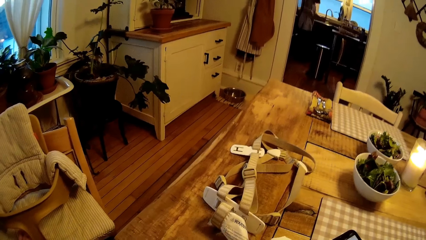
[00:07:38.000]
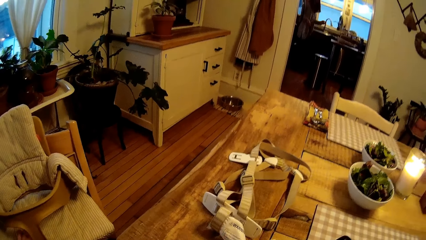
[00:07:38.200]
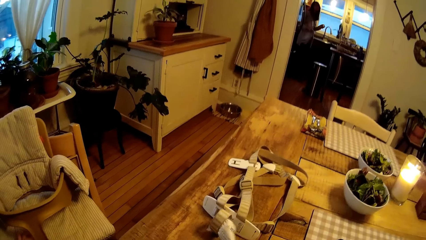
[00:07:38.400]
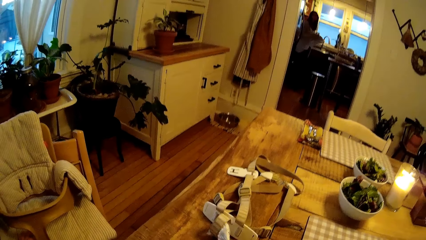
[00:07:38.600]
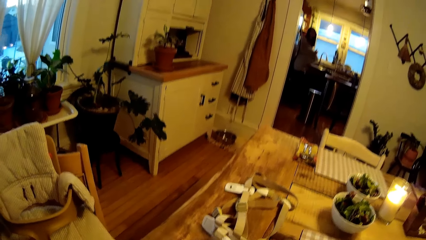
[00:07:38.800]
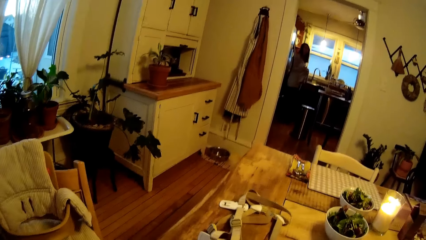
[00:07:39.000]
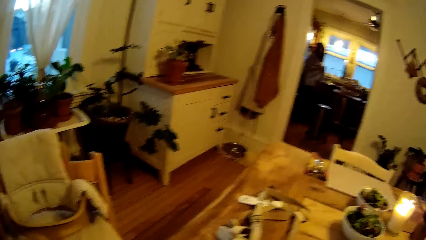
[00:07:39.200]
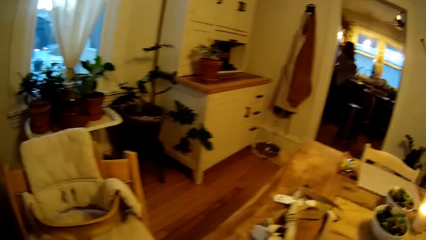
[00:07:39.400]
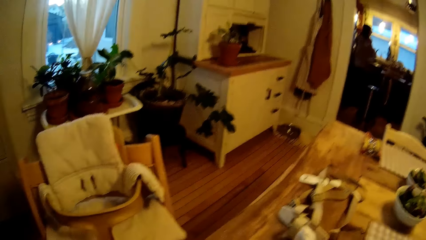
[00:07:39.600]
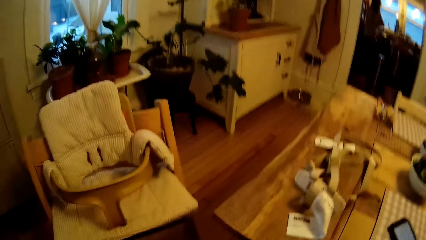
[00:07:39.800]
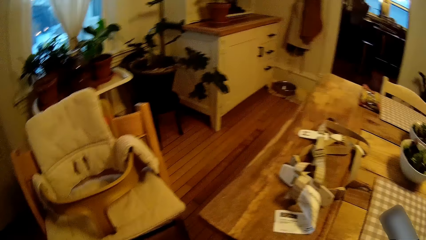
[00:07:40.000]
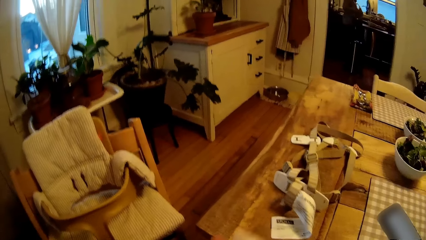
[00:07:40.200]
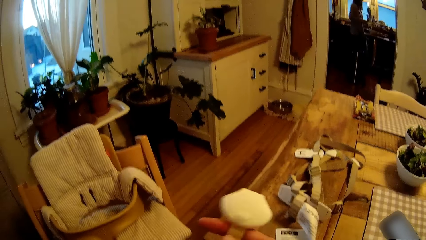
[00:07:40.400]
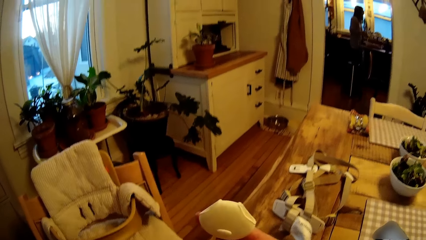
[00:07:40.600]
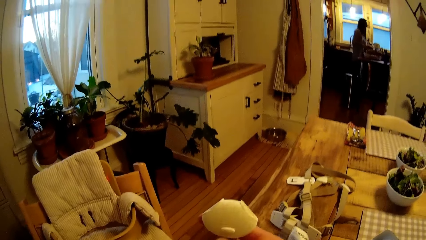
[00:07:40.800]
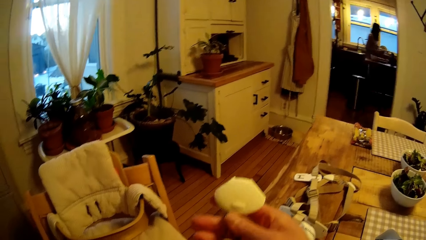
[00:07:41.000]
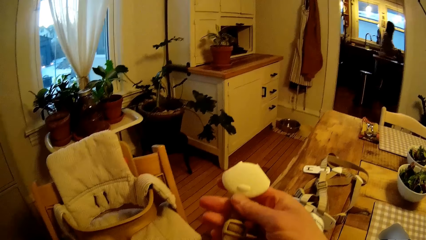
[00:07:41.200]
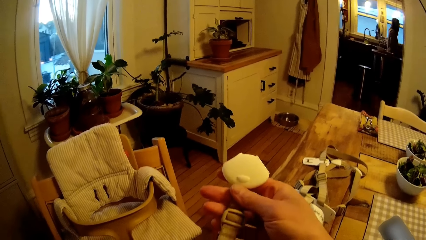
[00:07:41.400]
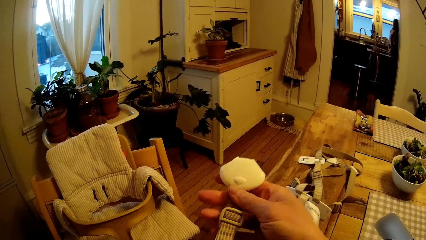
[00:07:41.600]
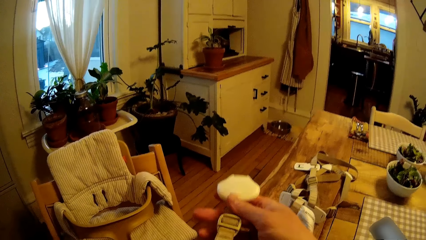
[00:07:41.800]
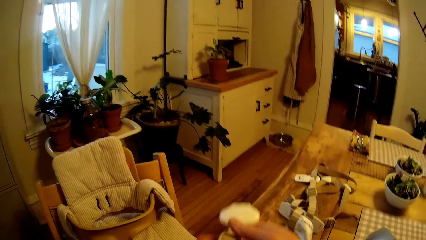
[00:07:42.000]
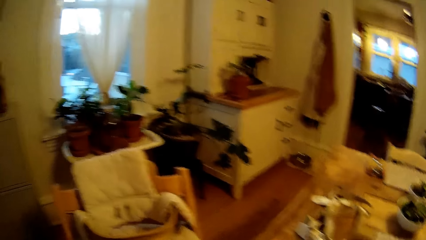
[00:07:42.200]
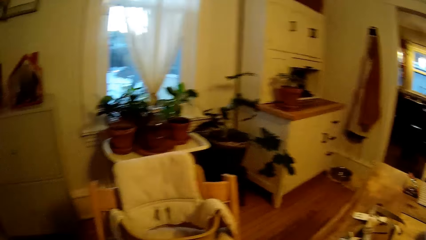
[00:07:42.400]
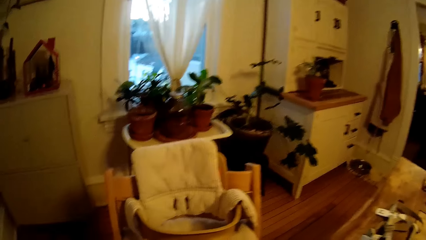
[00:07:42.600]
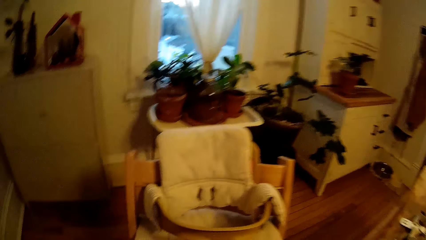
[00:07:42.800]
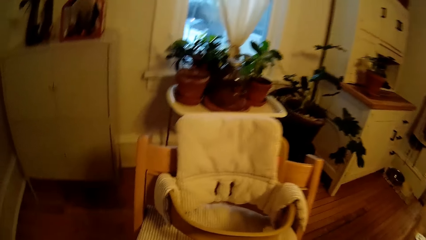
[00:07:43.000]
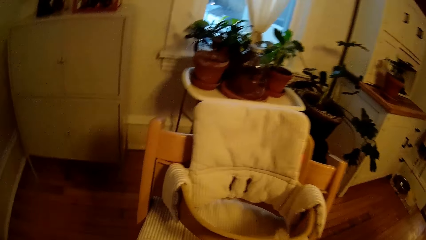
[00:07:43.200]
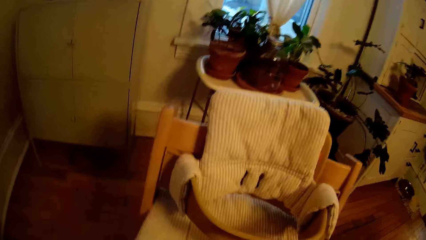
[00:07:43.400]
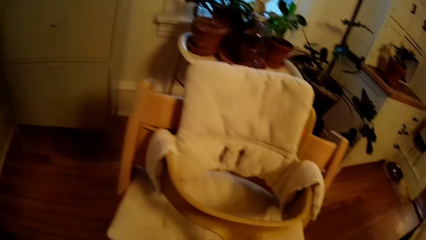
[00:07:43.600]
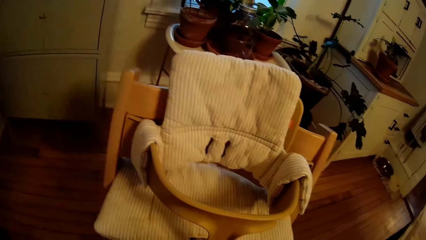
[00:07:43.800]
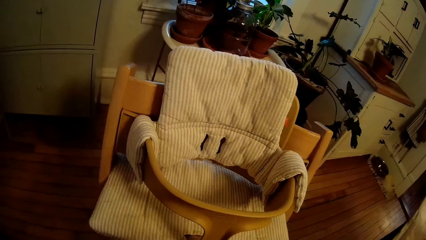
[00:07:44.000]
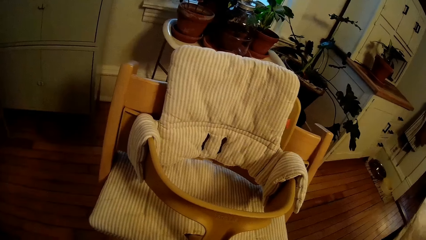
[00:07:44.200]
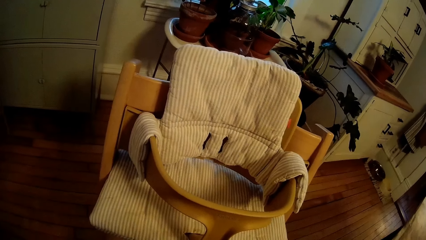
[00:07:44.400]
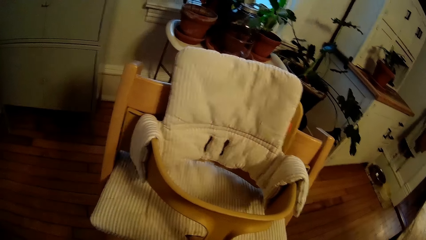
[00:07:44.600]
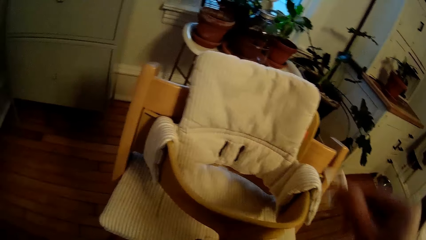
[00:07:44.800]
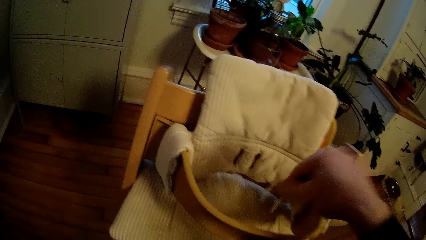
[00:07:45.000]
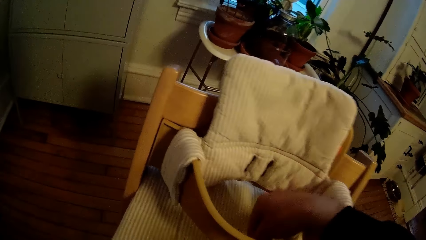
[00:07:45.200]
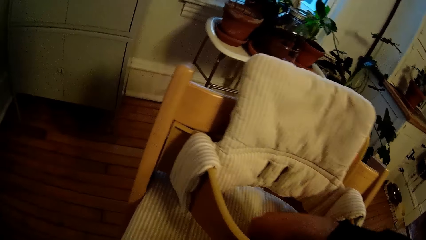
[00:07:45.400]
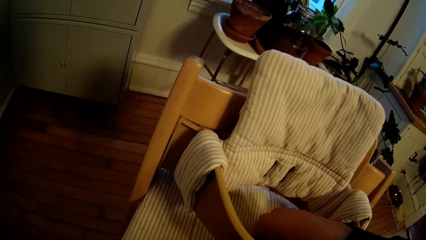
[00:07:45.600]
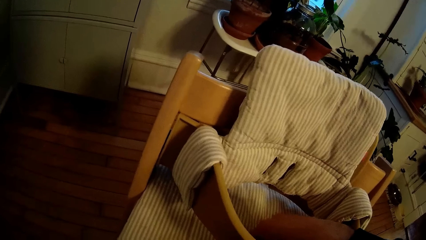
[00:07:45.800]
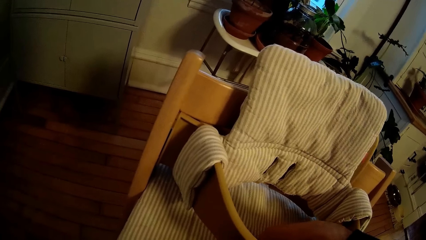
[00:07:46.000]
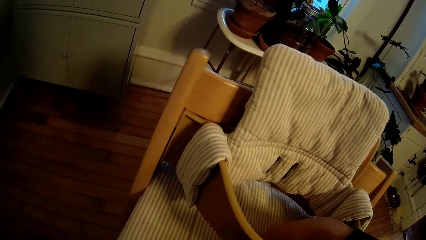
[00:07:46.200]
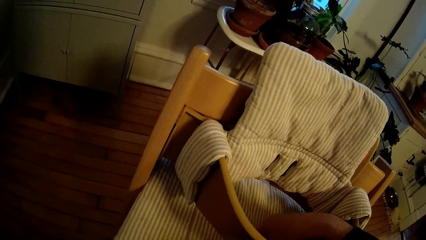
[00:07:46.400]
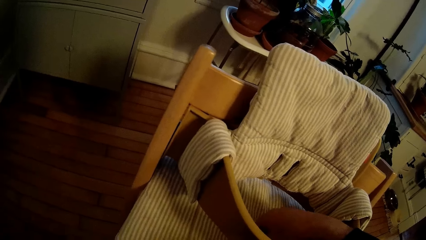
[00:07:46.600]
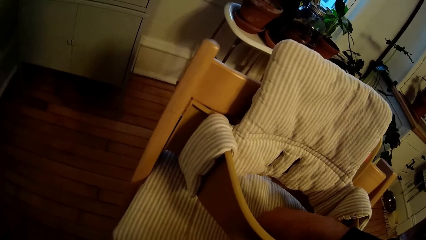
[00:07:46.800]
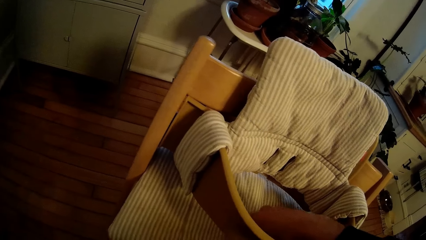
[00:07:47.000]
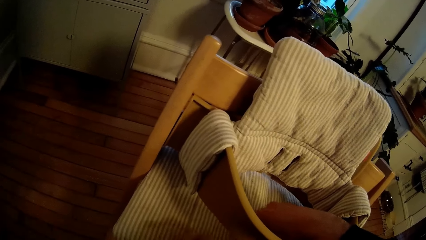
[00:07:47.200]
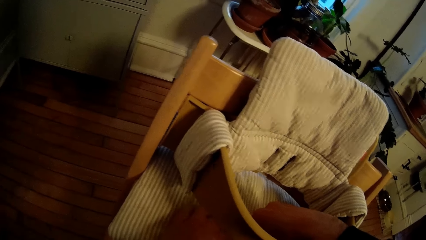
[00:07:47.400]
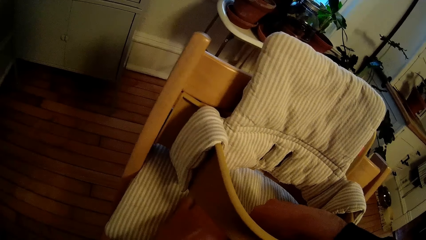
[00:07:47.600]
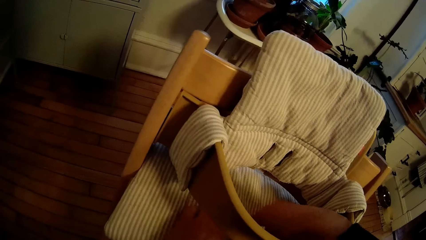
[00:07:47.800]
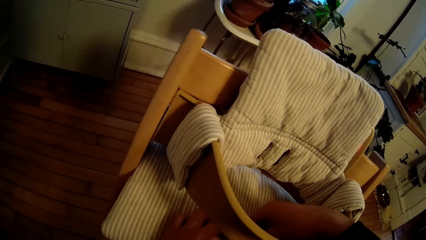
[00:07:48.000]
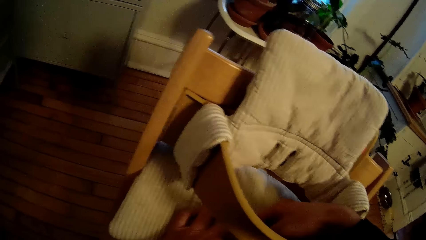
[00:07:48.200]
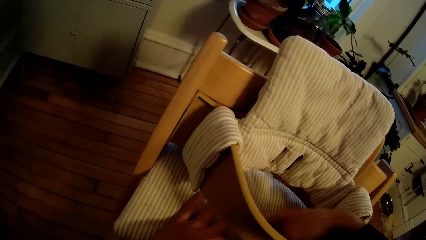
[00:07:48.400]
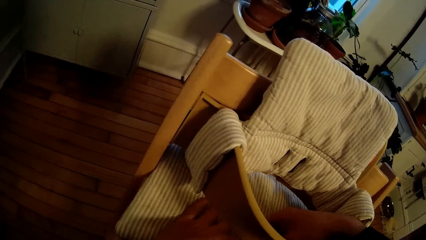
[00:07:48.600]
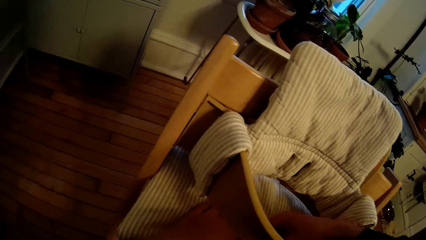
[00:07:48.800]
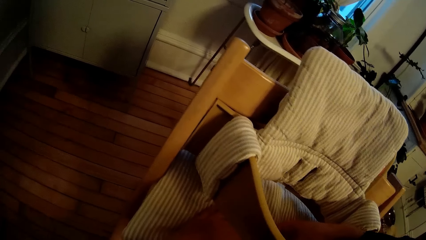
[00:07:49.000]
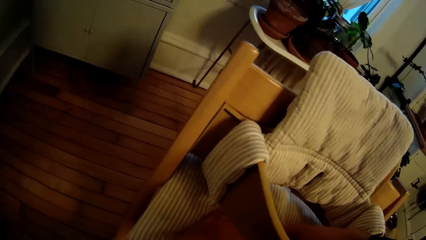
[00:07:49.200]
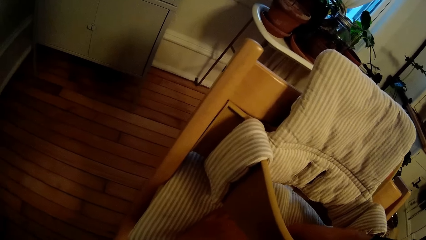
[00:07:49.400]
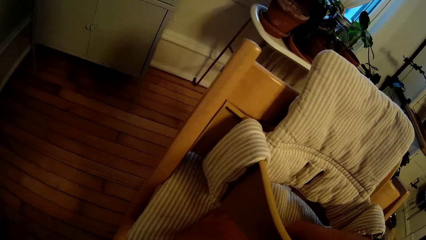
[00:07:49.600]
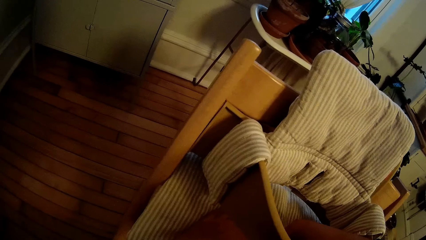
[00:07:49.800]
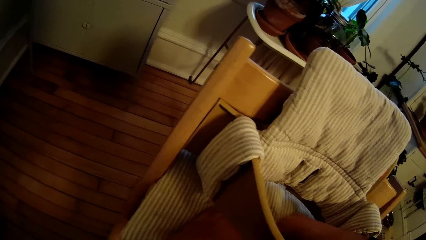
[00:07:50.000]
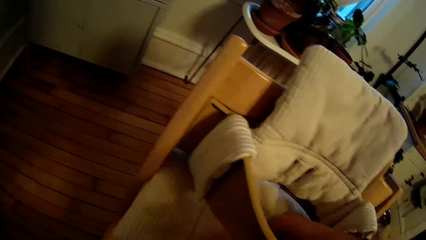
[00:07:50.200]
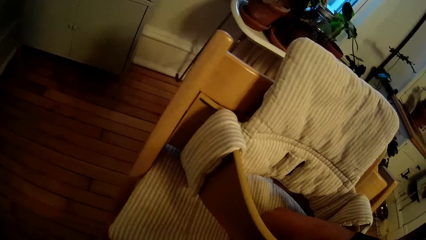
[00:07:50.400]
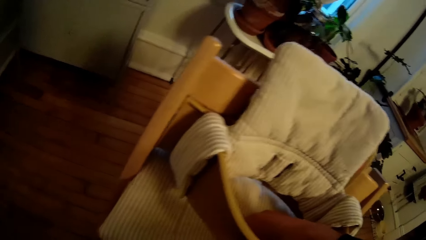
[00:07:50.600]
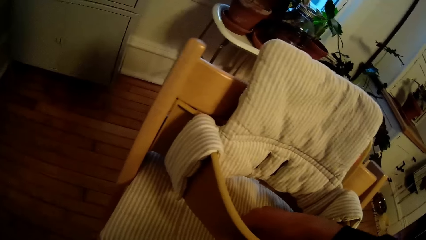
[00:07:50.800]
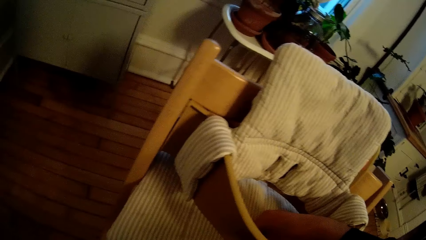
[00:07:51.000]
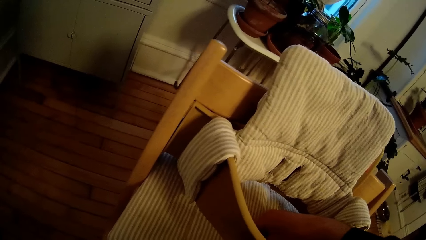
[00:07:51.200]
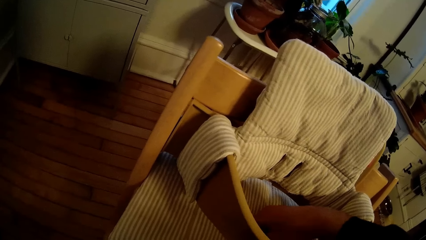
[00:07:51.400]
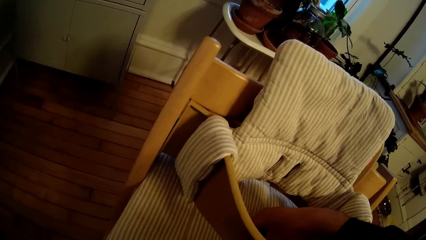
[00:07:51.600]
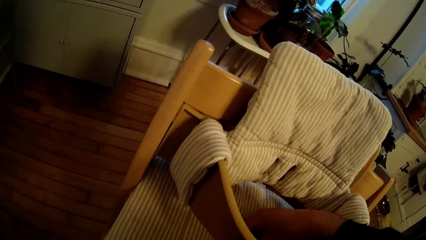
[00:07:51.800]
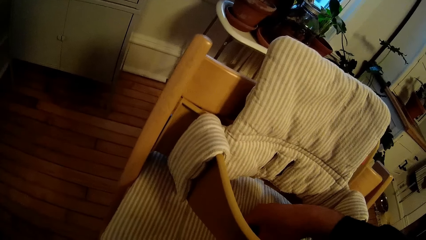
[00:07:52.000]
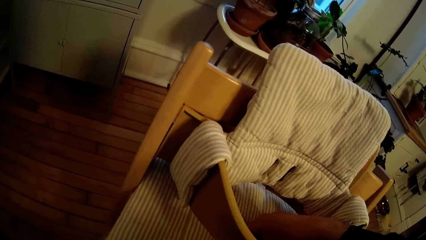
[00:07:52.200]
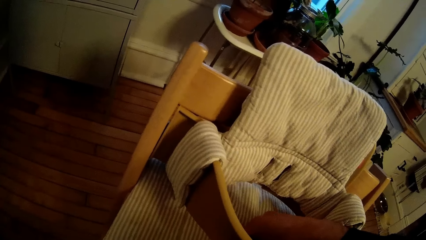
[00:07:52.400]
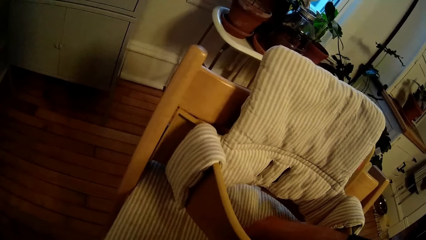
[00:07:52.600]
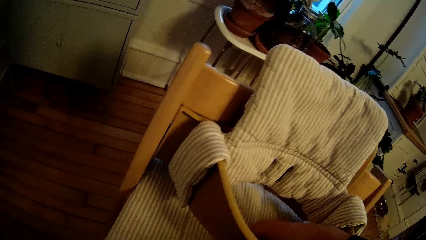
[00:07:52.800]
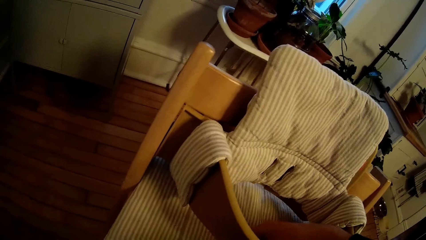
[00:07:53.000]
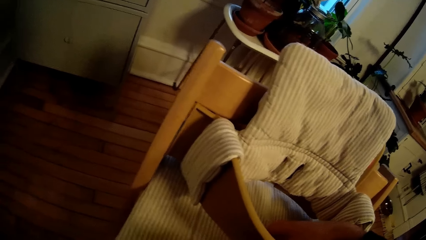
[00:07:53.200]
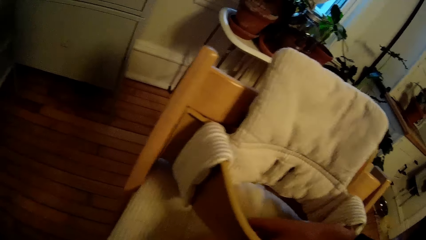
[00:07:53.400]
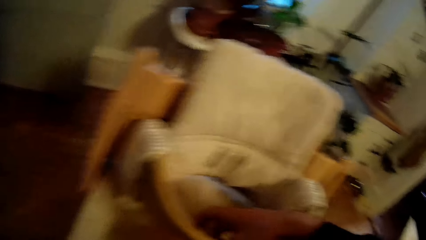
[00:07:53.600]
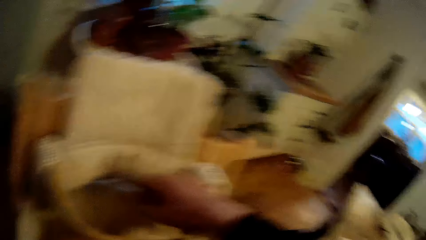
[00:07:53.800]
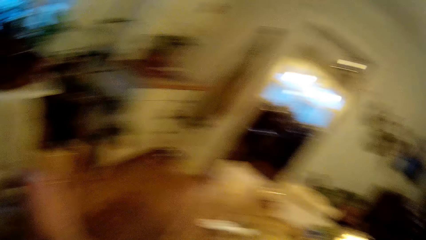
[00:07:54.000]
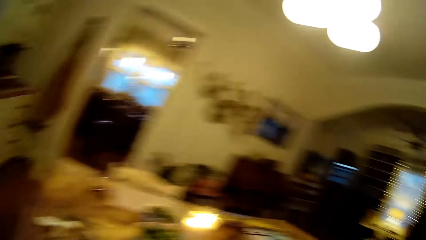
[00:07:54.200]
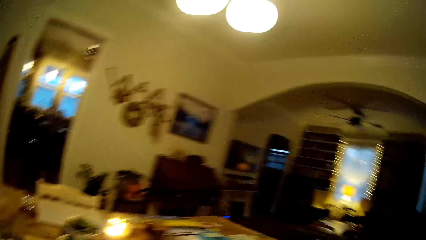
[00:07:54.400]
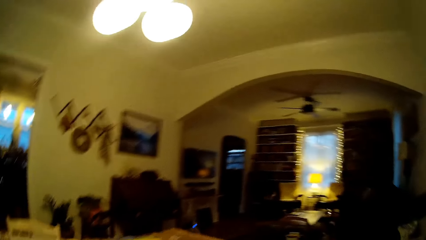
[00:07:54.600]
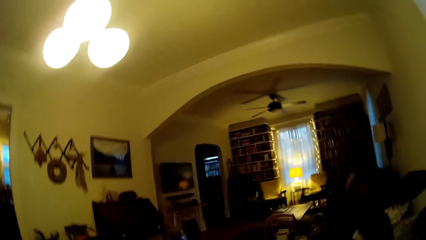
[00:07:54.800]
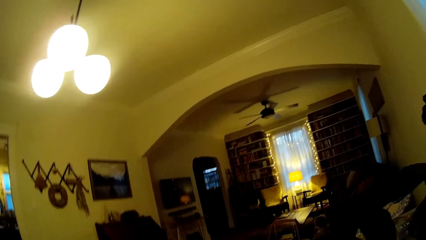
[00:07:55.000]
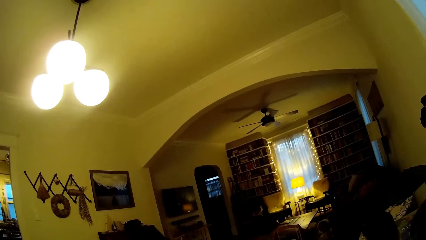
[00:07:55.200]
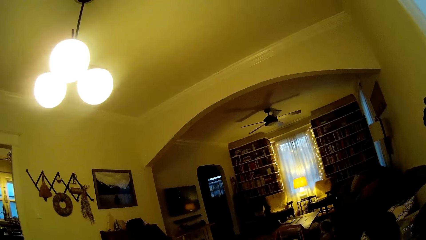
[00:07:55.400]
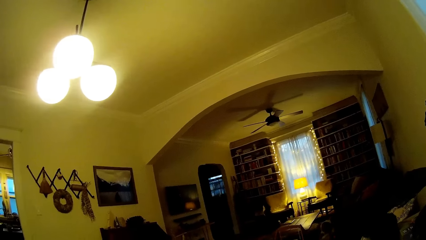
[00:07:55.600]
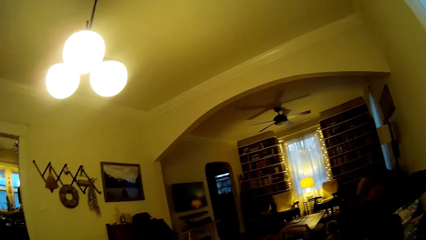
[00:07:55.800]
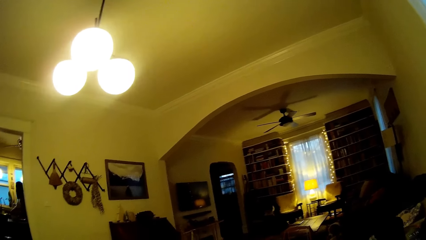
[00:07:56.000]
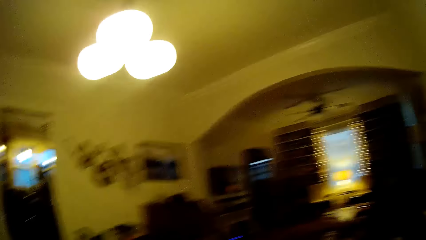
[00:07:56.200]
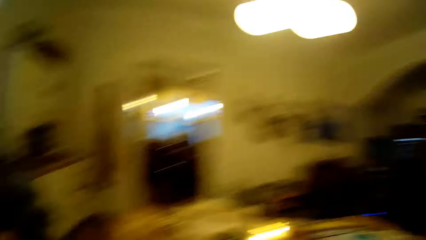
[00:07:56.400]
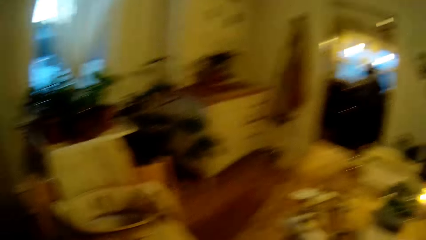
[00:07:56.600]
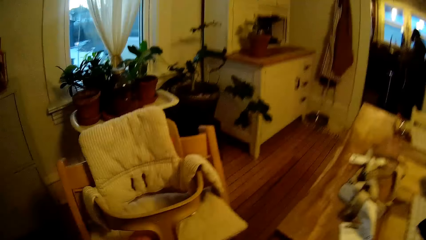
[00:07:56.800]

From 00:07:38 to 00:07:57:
The camera wearer picks up the belts from the table. He stares at the belt in his hand. He holds a strap in his right hand. He connects the belts on the baby seat. He places the strap in the high chair with his right hand. He holds the strap with both hands on the high chair. He holds the strap with his right hand on the high chair. He looks around the house.
